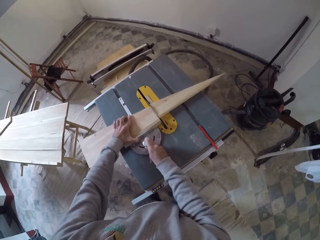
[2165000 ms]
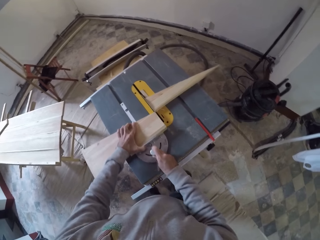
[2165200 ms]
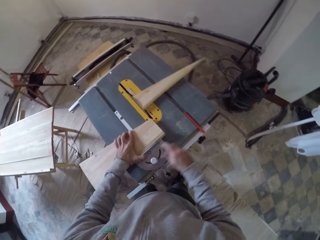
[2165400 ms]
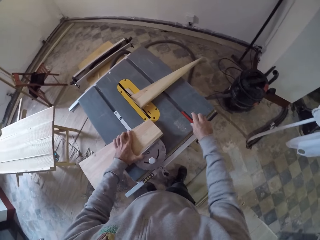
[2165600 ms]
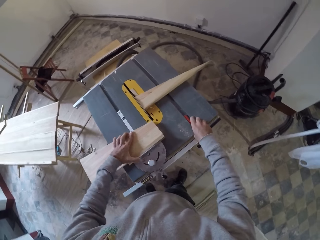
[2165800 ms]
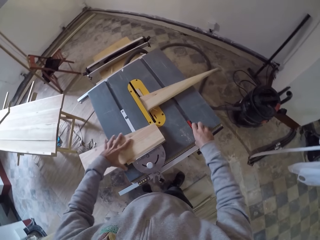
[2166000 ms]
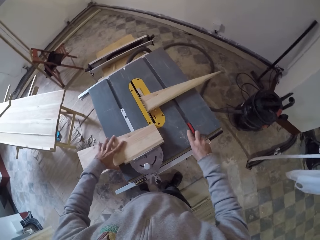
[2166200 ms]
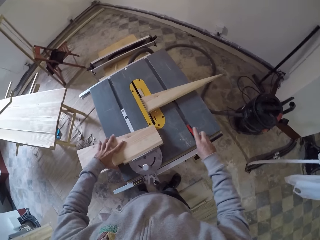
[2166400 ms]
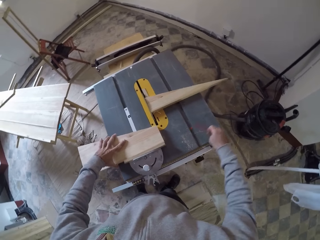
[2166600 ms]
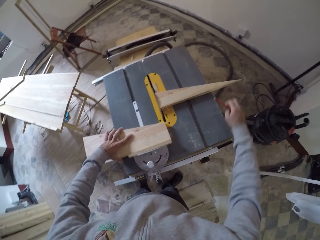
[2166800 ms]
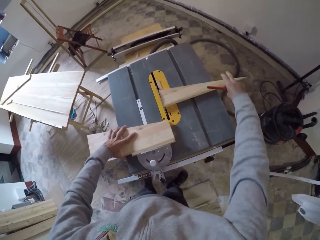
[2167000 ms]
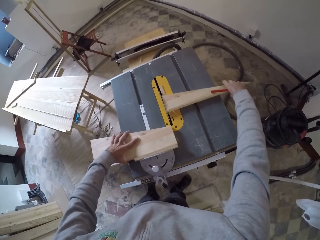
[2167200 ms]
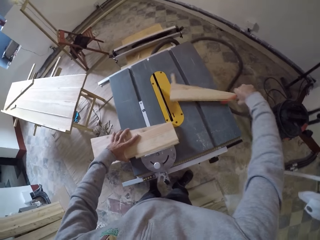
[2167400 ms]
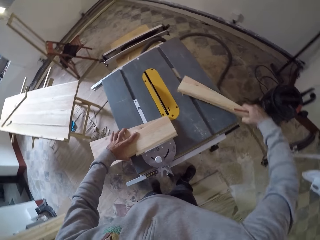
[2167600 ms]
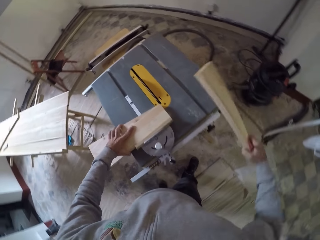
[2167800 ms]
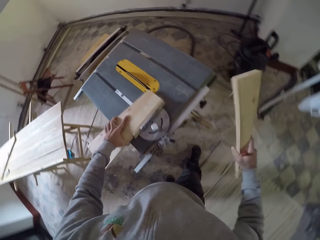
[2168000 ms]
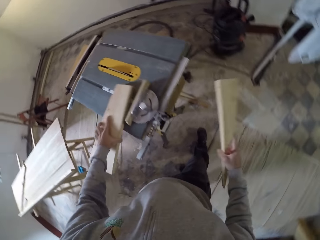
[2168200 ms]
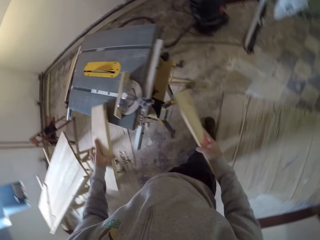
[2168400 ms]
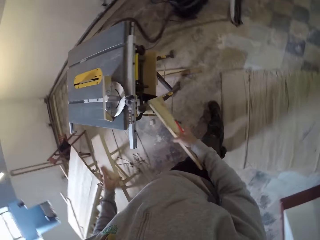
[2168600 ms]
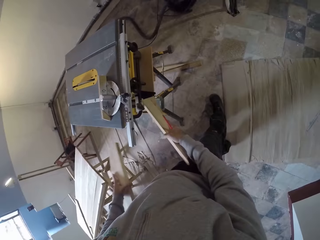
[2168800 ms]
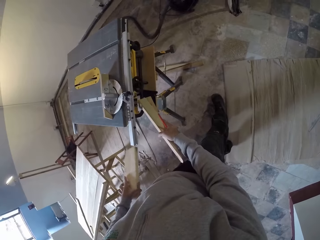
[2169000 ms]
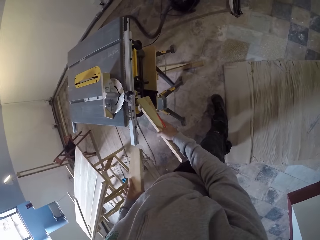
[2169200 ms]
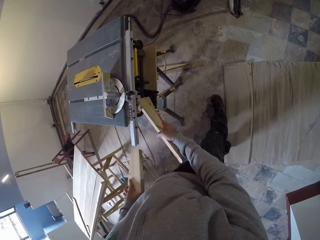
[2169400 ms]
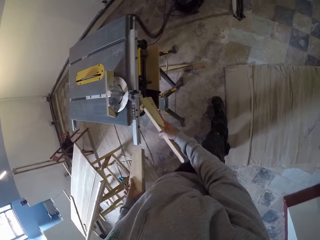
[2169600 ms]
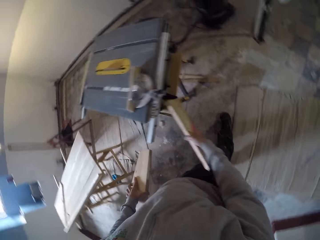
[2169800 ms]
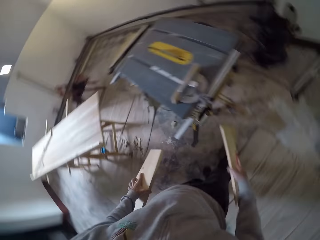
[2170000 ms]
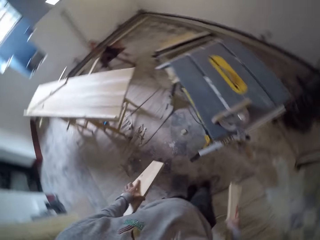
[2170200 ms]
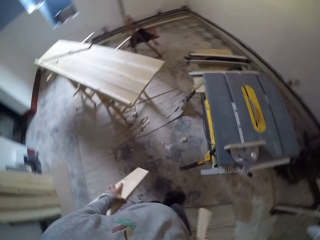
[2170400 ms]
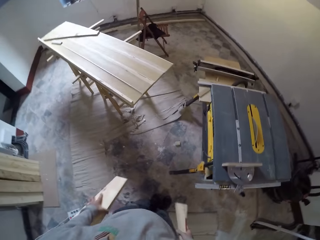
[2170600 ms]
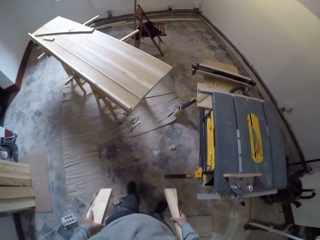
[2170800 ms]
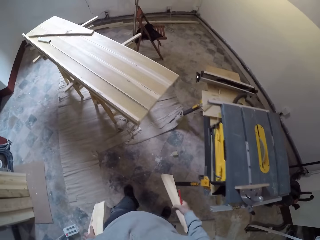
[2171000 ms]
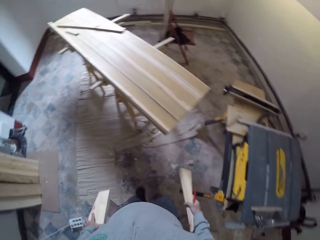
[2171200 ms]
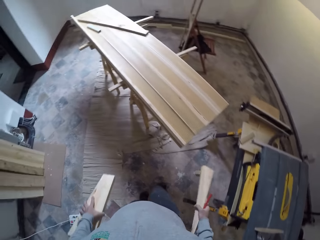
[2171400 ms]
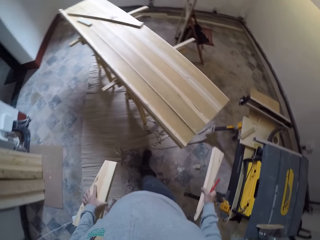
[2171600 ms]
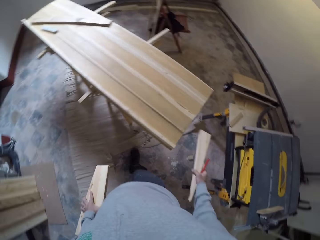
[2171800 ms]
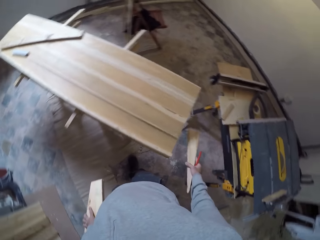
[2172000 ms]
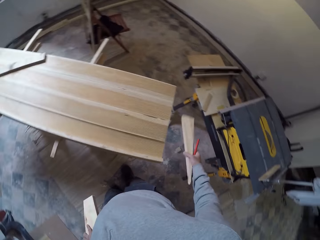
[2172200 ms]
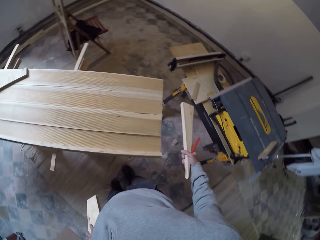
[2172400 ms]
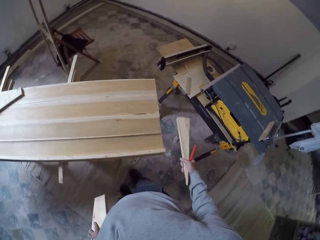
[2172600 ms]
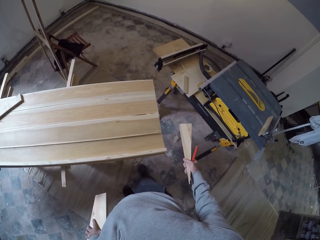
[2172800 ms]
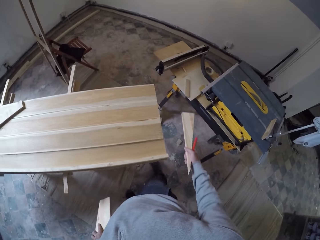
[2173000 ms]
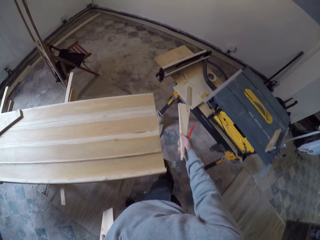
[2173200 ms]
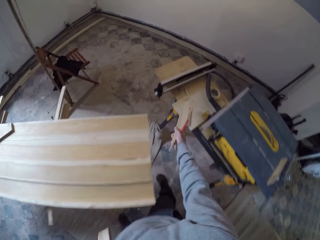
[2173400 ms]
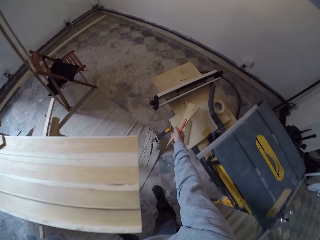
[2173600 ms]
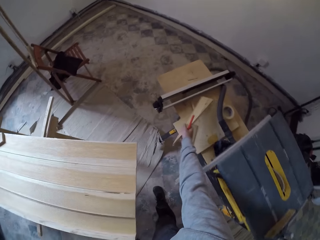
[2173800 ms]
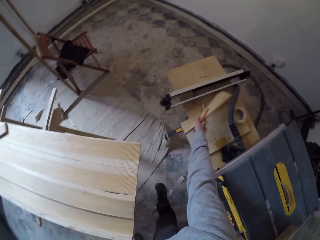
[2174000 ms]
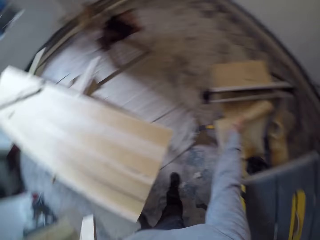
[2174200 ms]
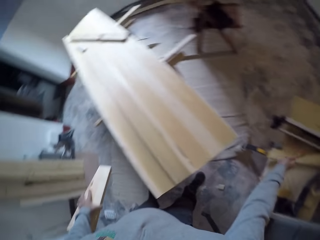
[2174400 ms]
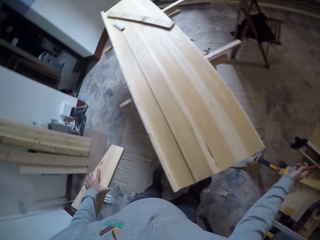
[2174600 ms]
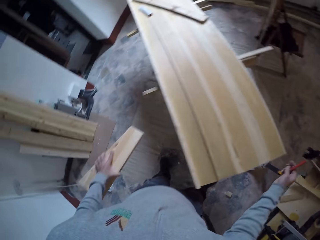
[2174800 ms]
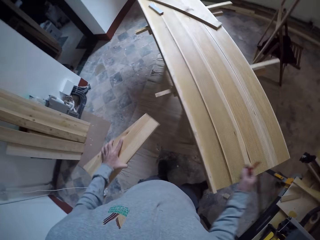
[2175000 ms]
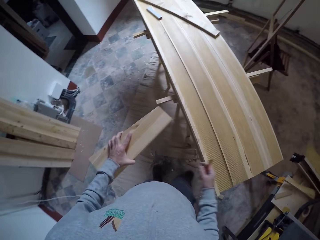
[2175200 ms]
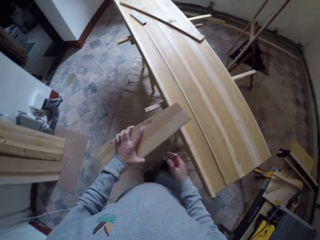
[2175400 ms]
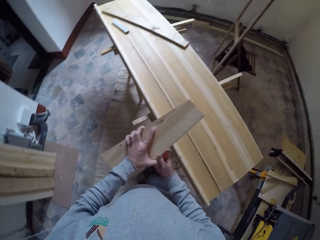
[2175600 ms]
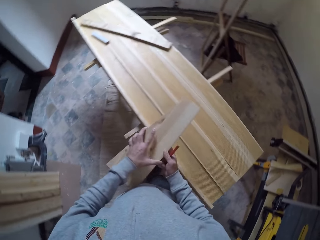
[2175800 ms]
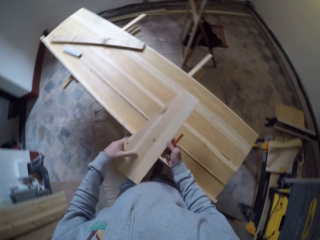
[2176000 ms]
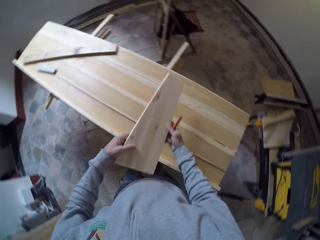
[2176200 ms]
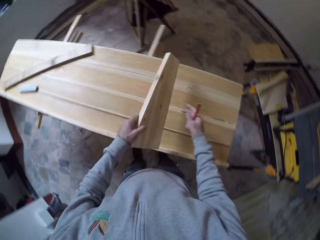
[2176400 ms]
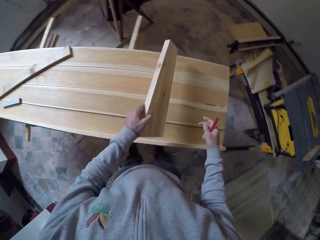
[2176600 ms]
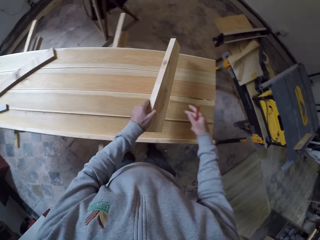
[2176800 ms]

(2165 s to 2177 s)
The camera wearer holds the wood with the left hand. They pick the pencil from the machine with the right hand. They pick part of the wood from the machine with the left hand. They turn off the table saw. They walk around in the workshop. They drop a wood piece. They place the part of the wood on the table. They hold the cut wood well.

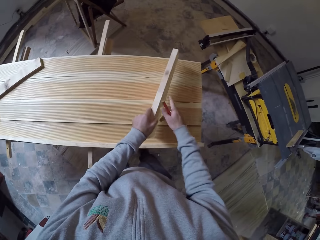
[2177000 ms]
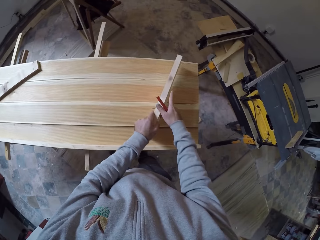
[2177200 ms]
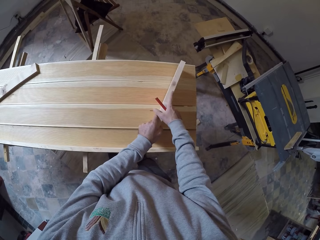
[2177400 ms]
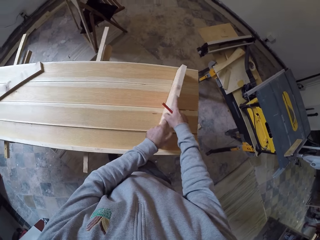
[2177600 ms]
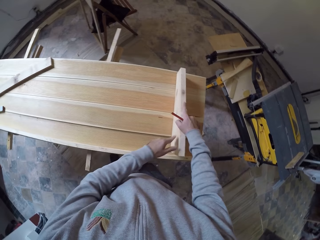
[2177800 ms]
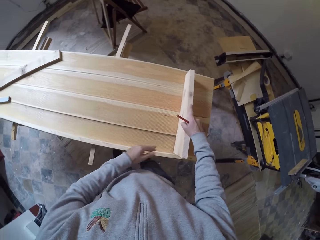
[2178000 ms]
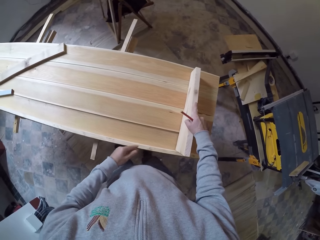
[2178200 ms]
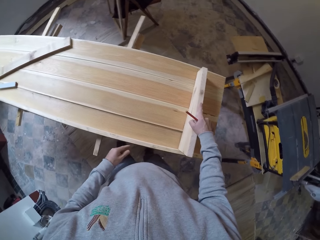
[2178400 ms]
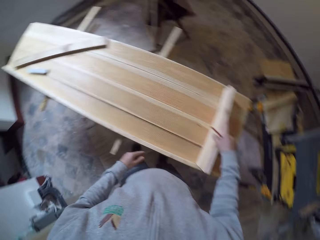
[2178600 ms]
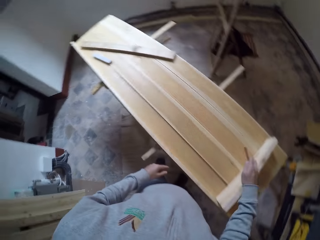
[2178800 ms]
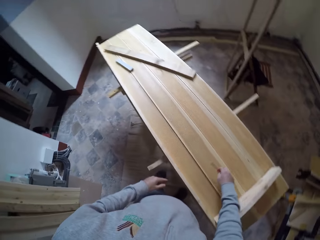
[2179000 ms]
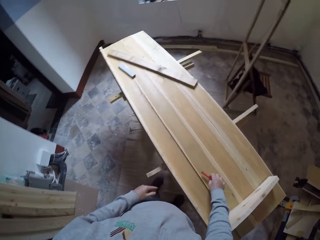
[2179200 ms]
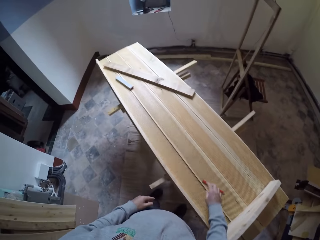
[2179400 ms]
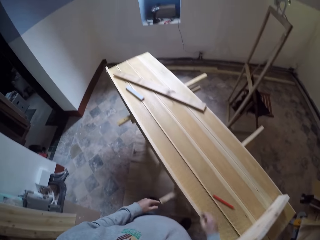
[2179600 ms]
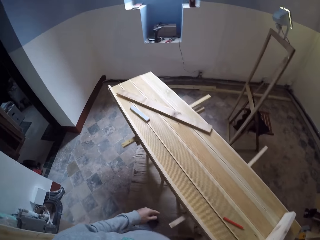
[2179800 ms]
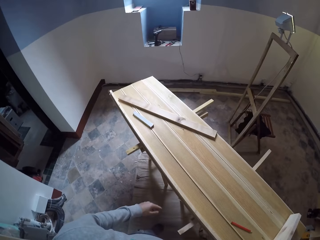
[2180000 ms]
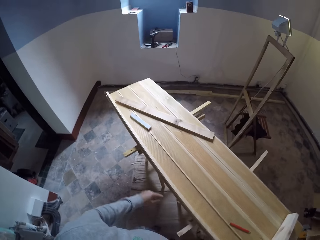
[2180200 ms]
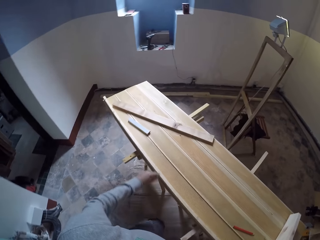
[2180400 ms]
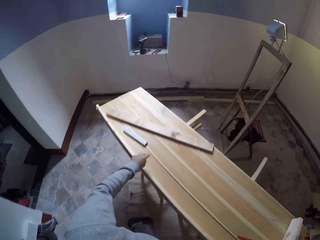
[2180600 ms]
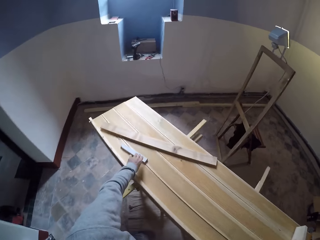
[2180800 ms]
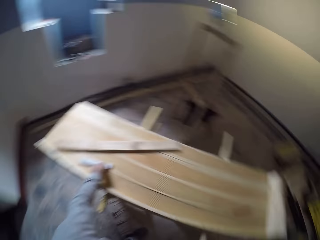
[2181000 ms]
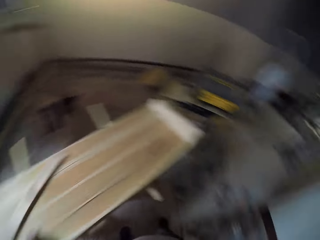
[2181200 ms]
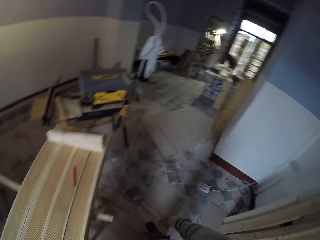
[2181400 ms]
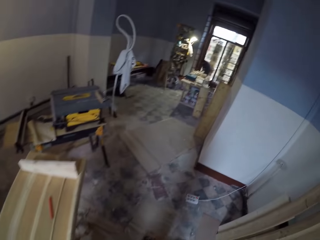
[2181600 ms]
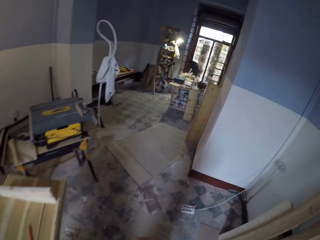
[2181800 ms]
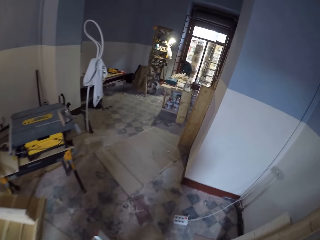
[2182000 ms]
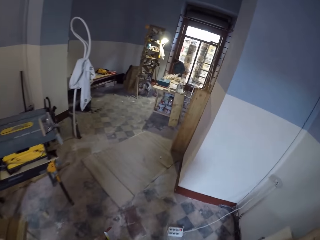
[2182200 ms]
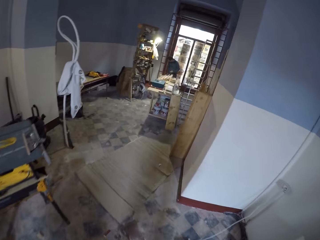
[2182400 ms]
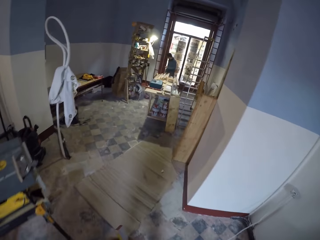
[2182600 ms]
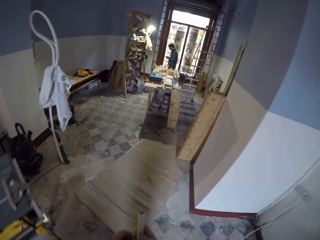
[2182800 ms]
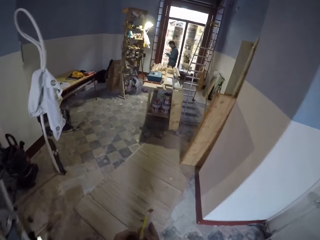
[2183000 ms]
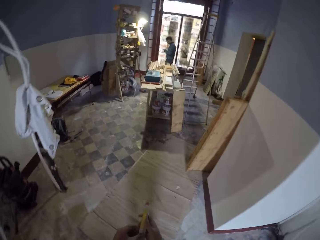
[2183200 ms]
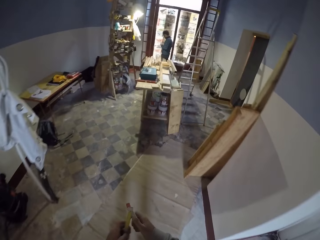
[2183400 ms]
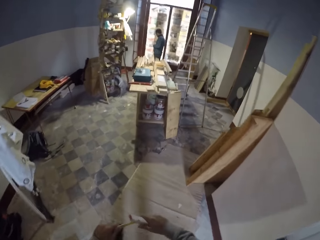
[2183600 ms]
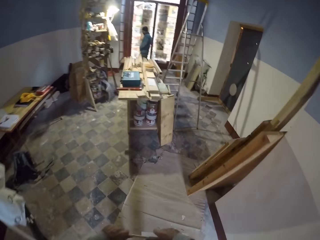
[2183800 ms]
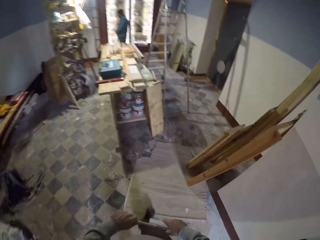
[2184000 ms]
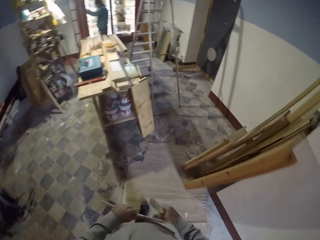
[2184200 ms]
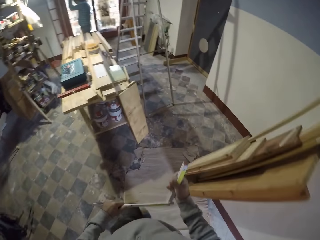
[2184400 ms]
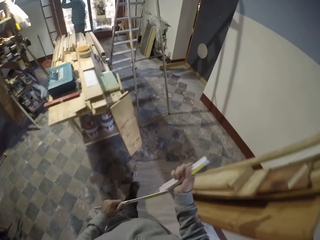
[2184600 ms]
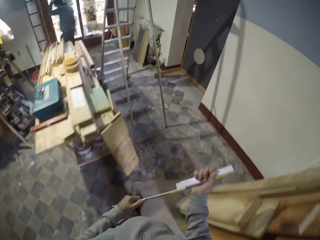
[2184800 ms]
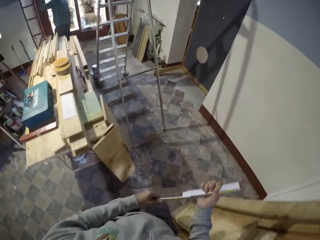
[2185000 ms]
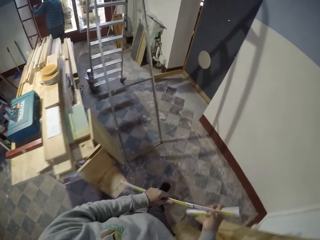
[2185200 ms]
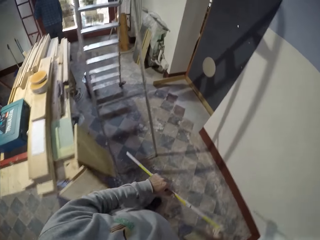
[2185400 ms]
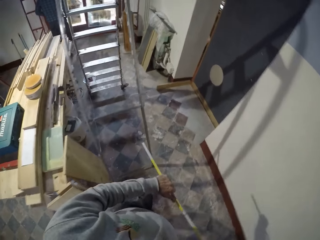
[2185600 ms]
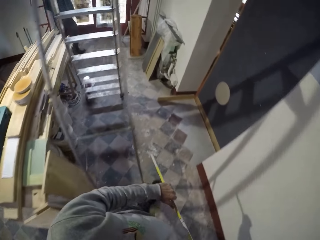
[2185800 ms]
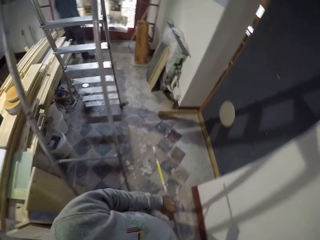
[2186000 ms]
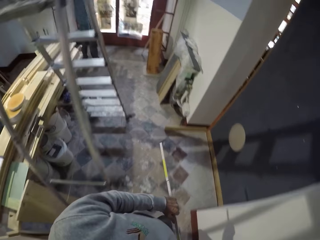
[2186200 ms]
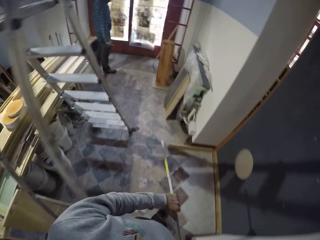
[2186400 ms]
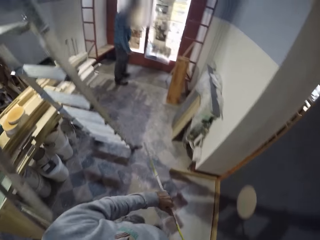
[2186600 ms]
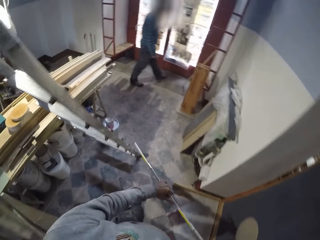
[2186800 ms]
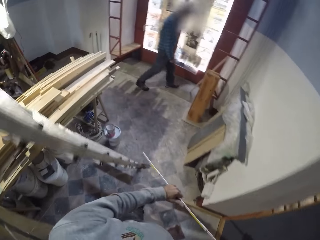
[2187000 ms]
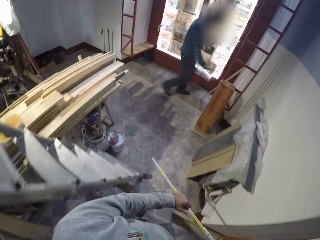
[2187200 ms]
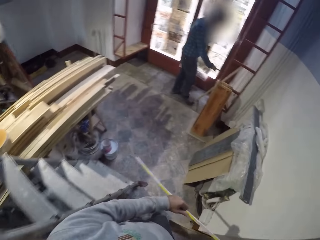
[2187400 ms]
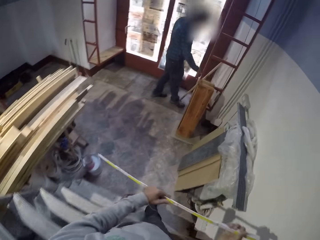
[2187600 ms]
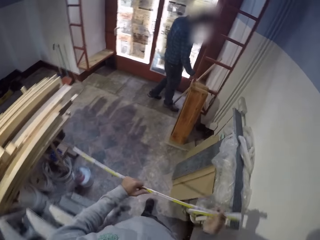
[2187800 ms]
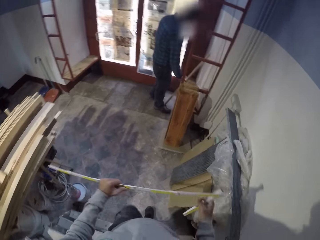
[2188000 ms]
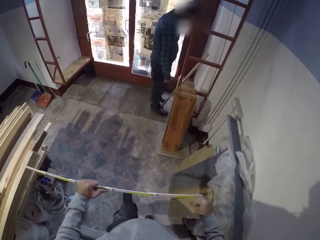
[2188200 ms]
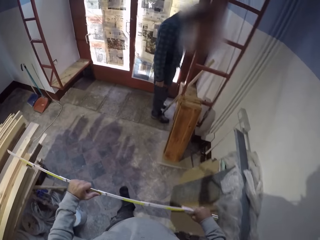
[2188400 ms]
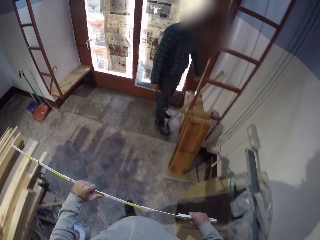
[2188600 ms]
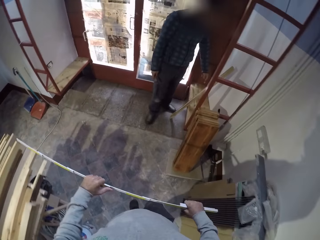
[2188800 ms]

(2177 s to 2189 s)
The camera wearer puts the cut wood on a big wood. They measure the big wood with the cut wood. They put the marker on the big wood. They drop the red pen. They take a smaller wood. They pick a ruler. They turn around. They walk within the room. A person touches their head. The camera wearer holds the ruler and adjusts the ruler. The person turns and walks around. The camera wearer walks within the room. The person looks around.
